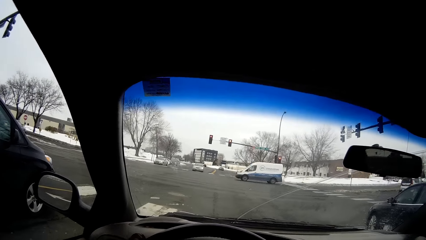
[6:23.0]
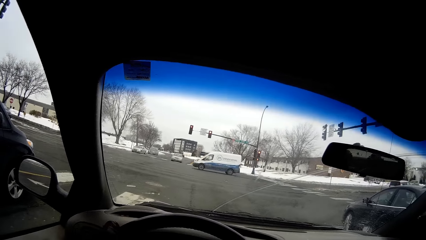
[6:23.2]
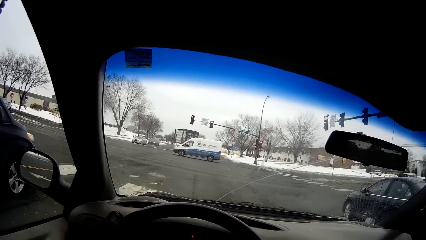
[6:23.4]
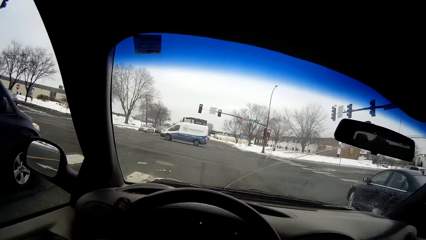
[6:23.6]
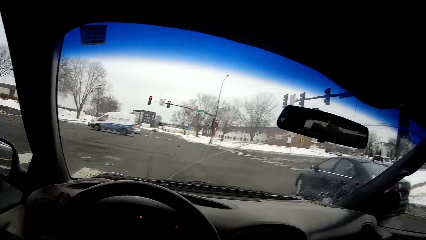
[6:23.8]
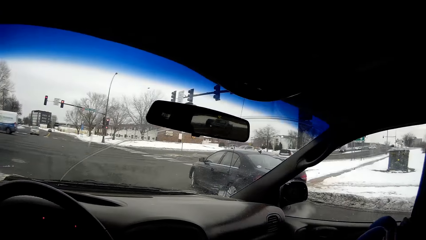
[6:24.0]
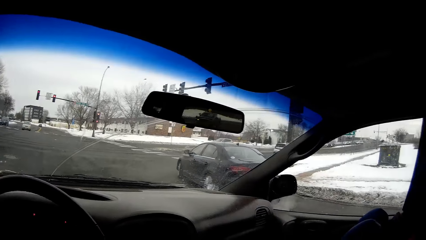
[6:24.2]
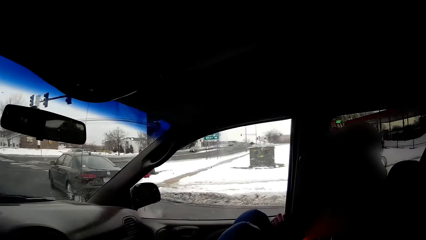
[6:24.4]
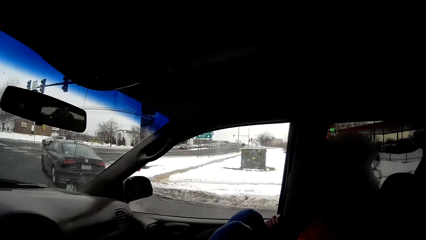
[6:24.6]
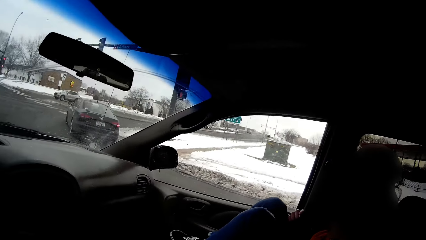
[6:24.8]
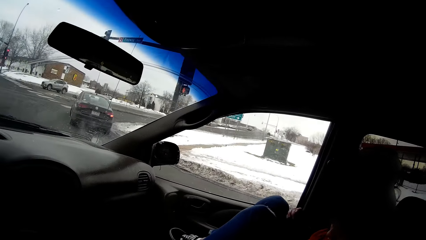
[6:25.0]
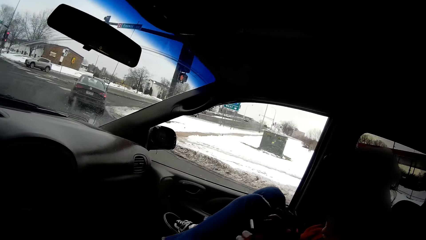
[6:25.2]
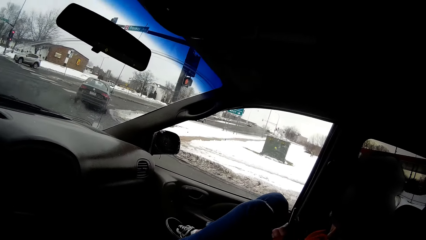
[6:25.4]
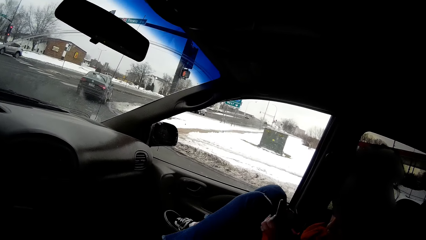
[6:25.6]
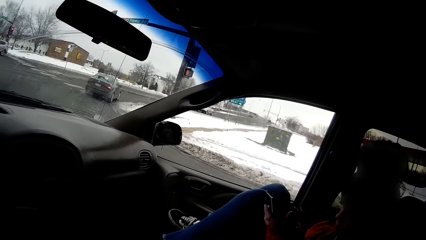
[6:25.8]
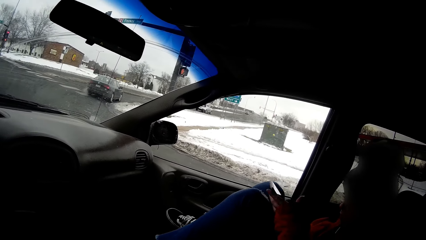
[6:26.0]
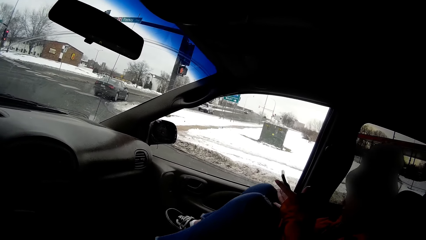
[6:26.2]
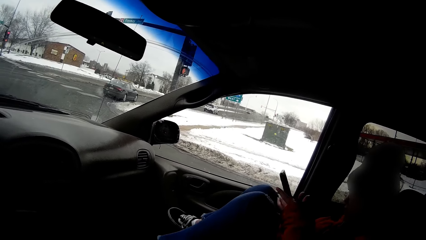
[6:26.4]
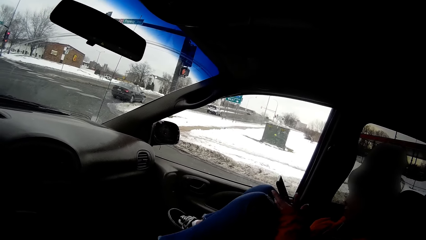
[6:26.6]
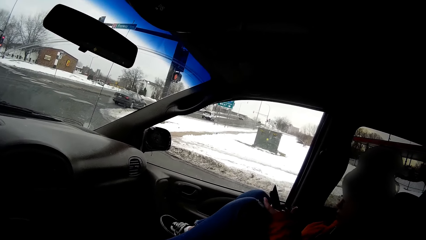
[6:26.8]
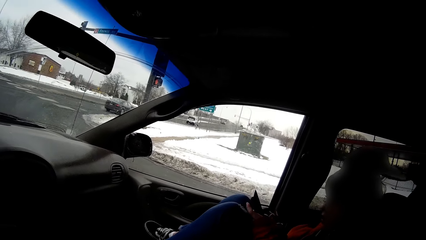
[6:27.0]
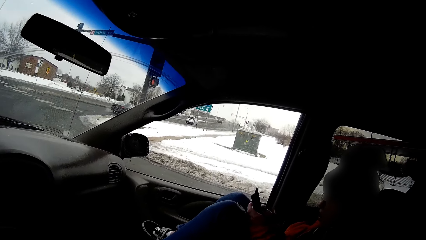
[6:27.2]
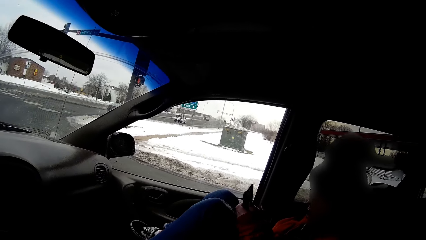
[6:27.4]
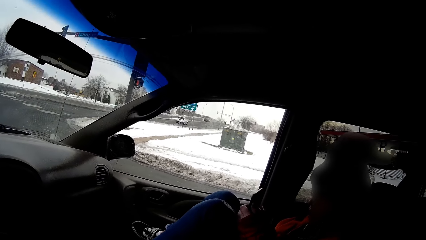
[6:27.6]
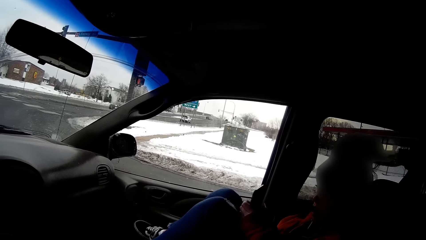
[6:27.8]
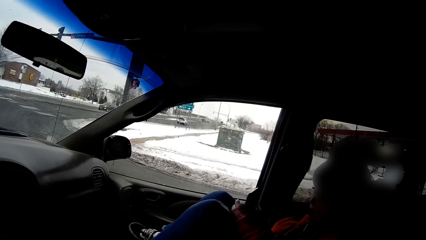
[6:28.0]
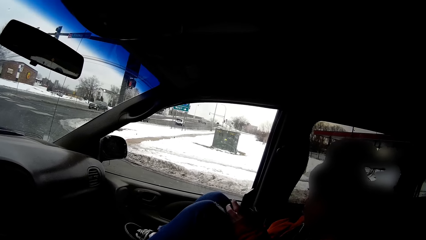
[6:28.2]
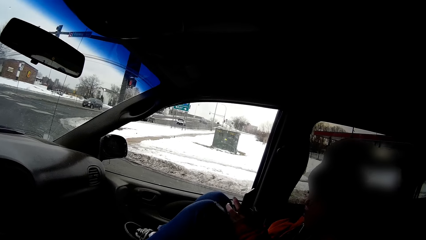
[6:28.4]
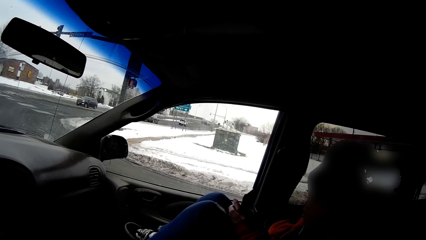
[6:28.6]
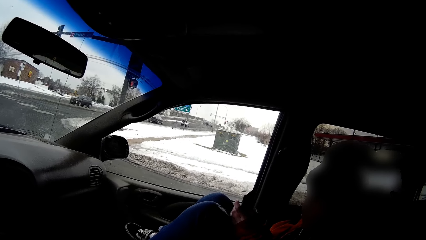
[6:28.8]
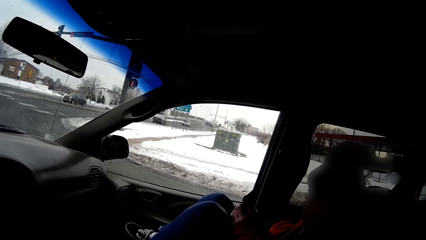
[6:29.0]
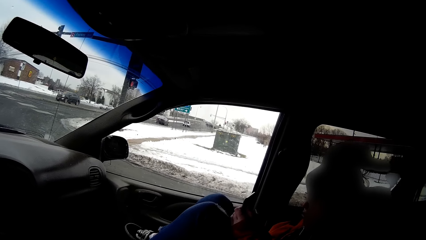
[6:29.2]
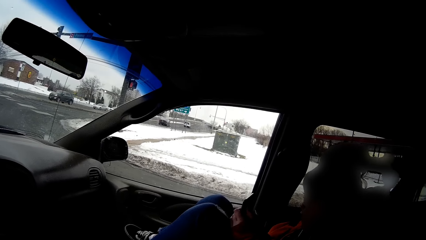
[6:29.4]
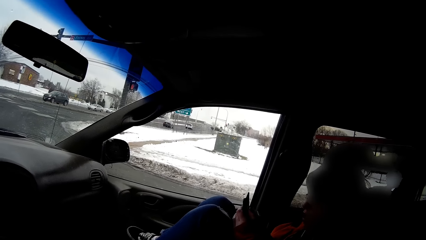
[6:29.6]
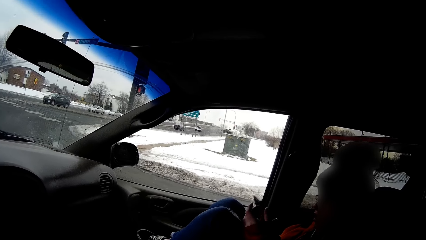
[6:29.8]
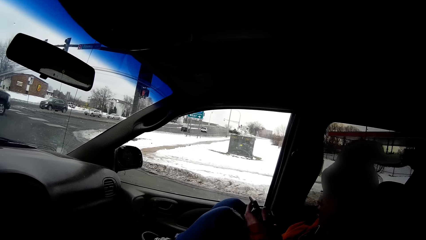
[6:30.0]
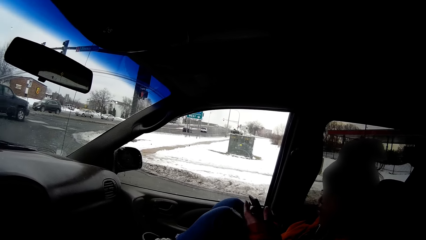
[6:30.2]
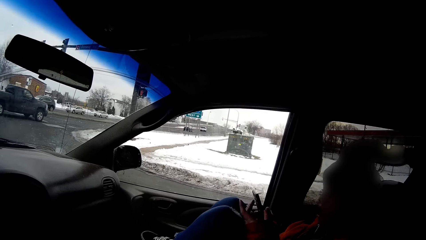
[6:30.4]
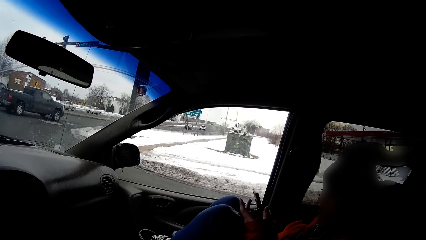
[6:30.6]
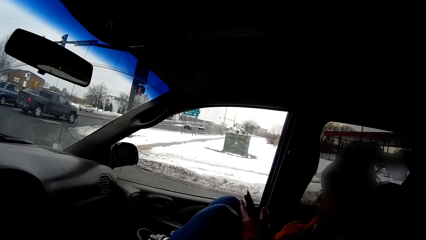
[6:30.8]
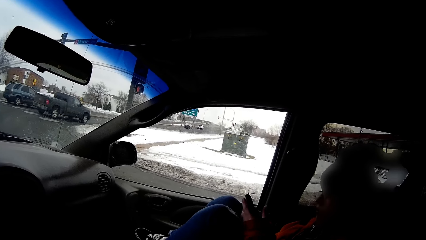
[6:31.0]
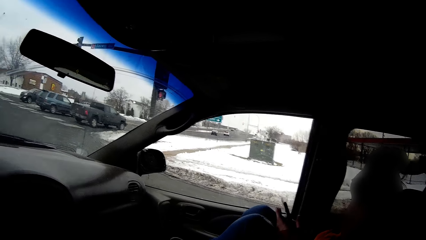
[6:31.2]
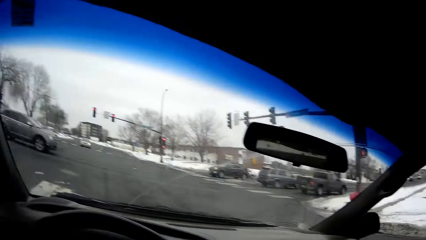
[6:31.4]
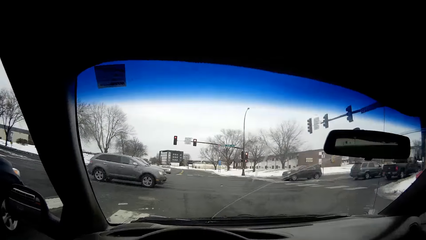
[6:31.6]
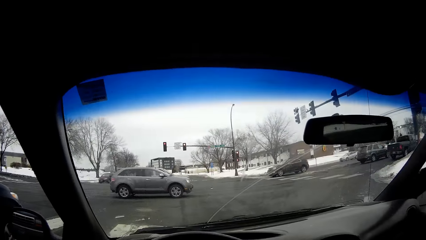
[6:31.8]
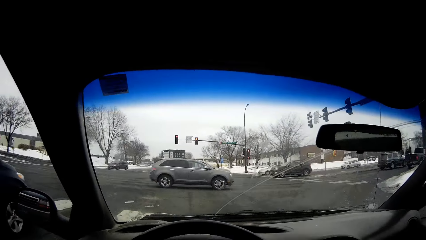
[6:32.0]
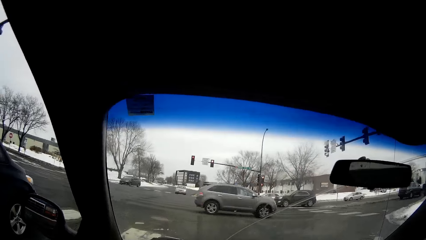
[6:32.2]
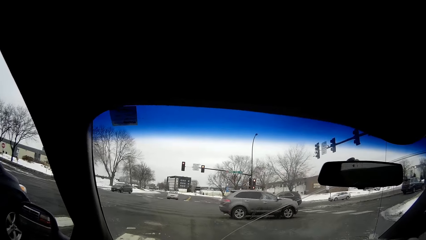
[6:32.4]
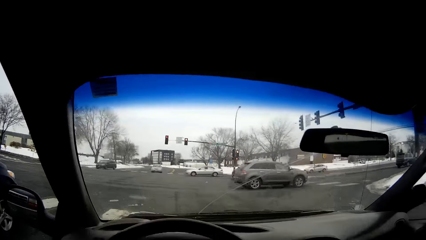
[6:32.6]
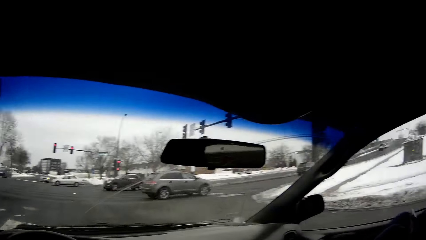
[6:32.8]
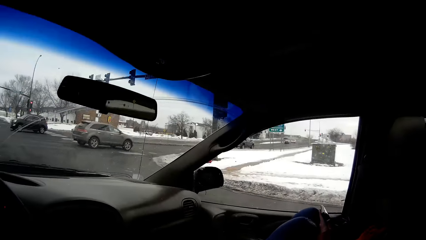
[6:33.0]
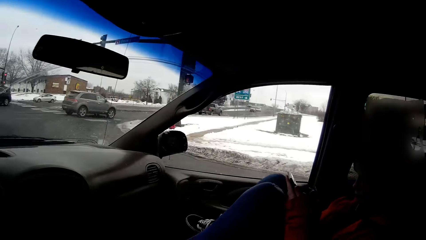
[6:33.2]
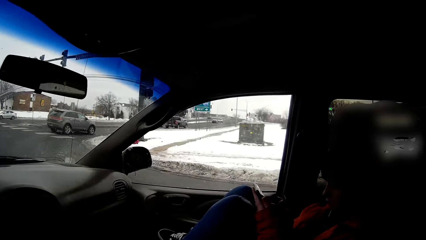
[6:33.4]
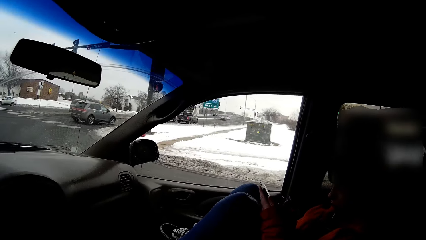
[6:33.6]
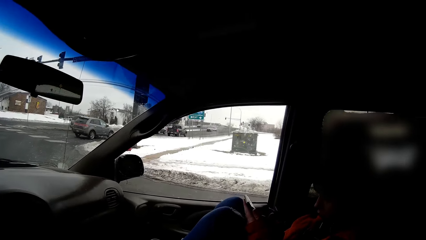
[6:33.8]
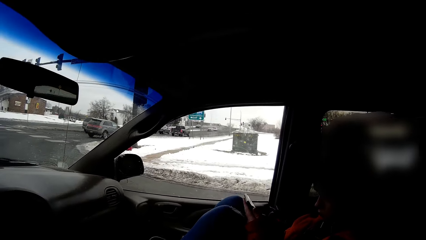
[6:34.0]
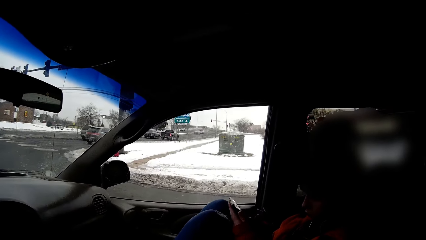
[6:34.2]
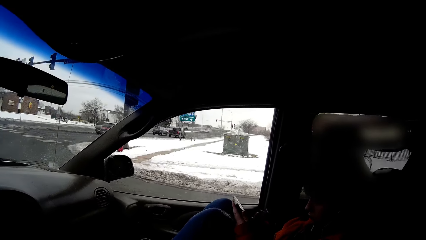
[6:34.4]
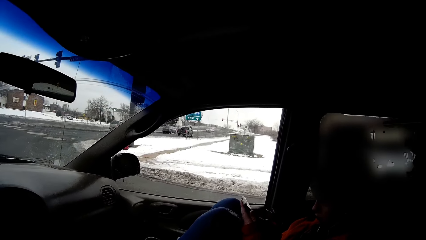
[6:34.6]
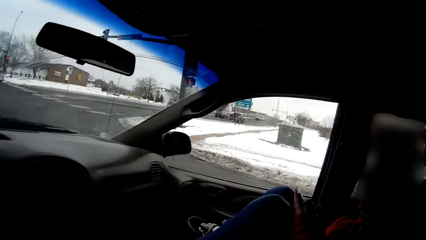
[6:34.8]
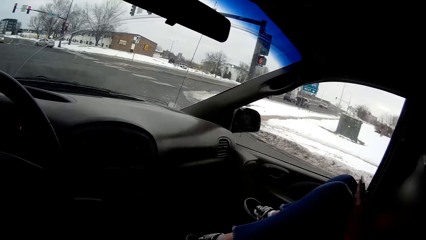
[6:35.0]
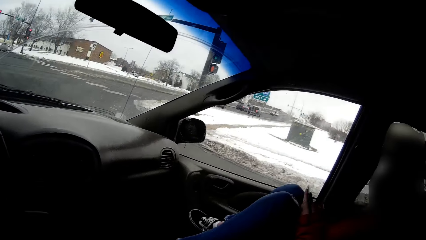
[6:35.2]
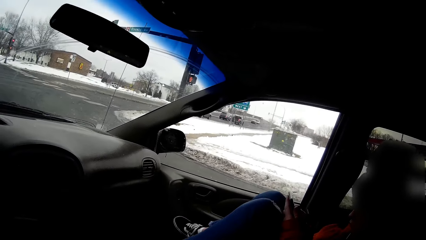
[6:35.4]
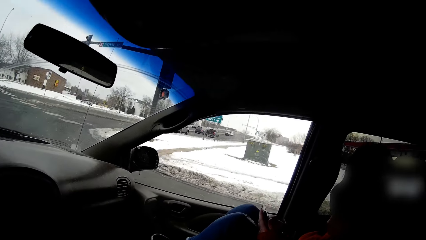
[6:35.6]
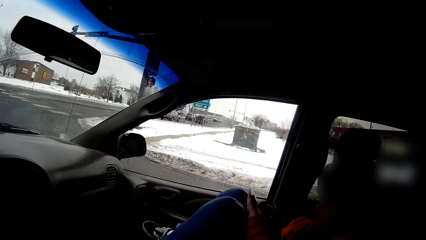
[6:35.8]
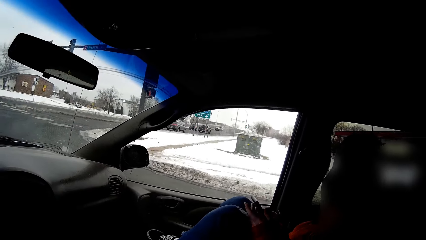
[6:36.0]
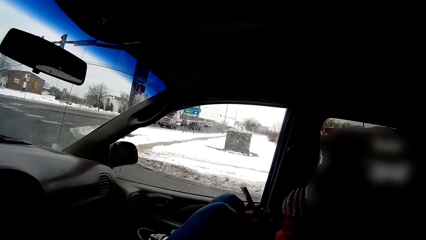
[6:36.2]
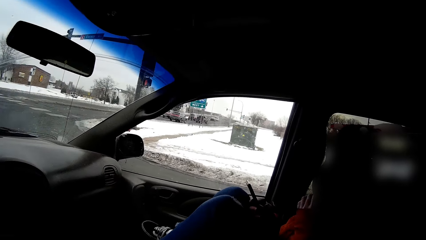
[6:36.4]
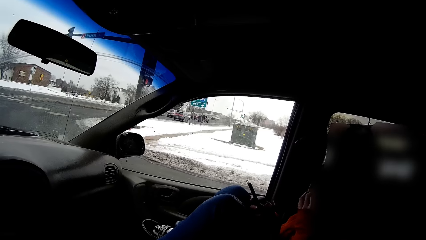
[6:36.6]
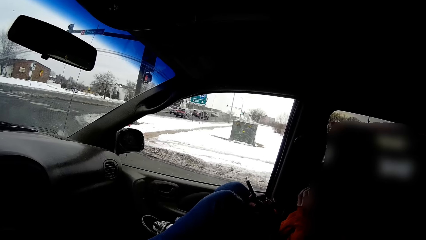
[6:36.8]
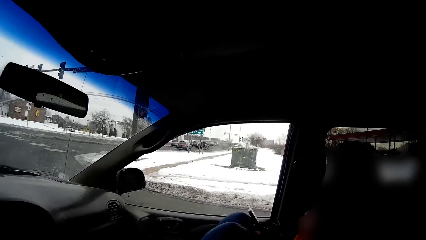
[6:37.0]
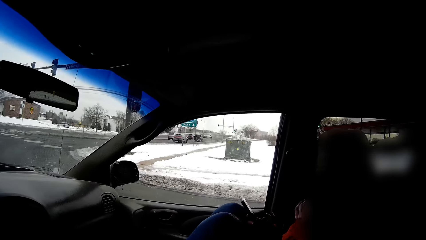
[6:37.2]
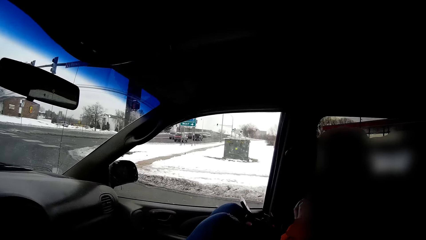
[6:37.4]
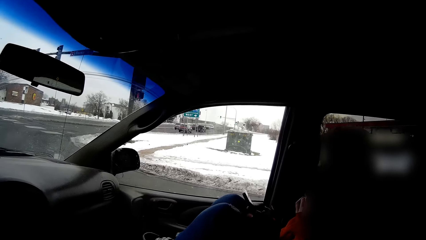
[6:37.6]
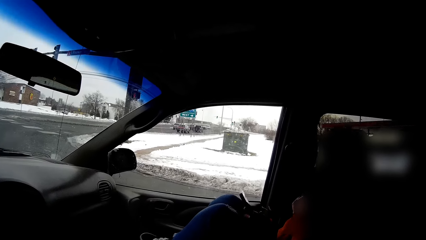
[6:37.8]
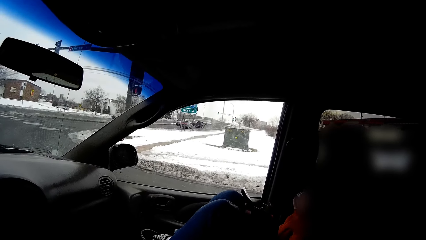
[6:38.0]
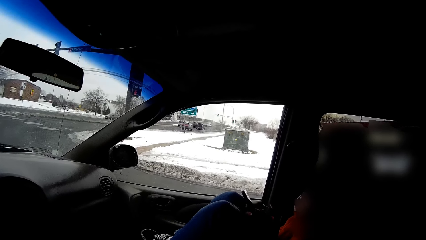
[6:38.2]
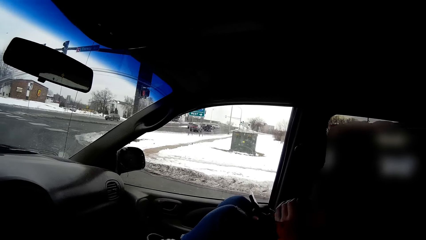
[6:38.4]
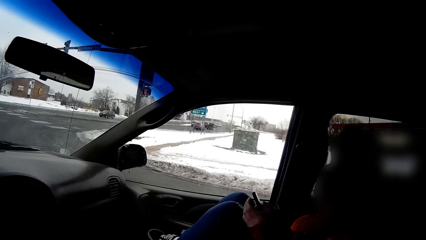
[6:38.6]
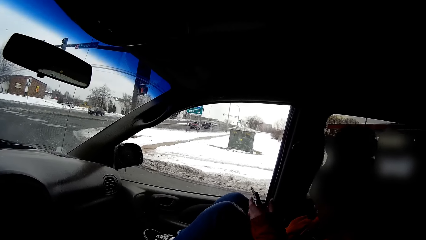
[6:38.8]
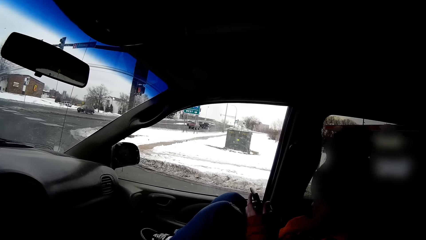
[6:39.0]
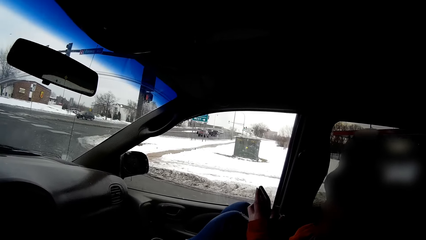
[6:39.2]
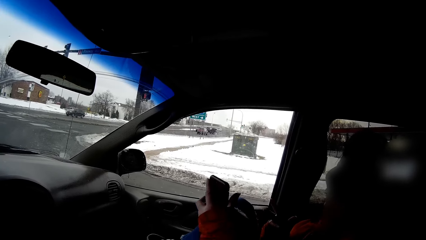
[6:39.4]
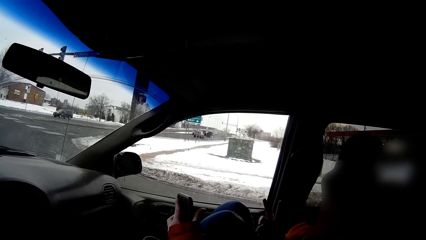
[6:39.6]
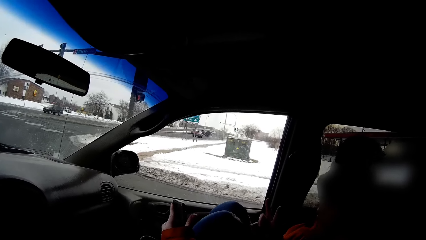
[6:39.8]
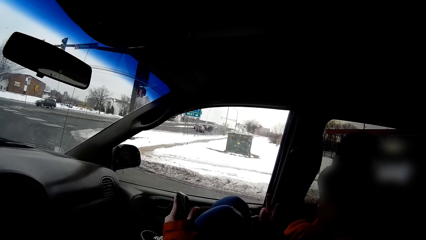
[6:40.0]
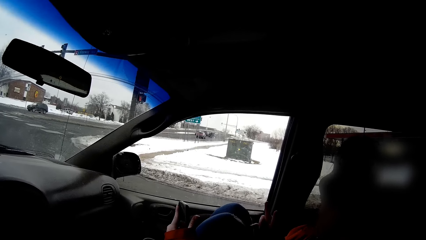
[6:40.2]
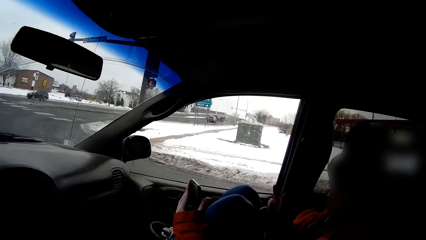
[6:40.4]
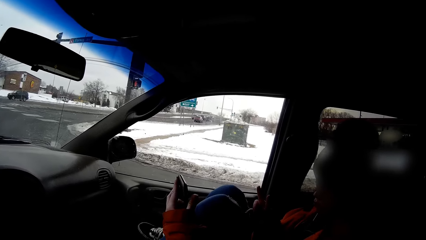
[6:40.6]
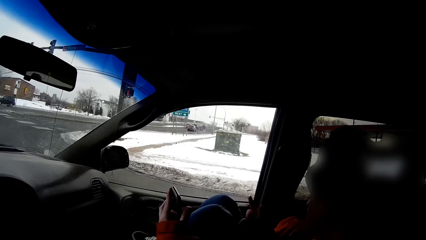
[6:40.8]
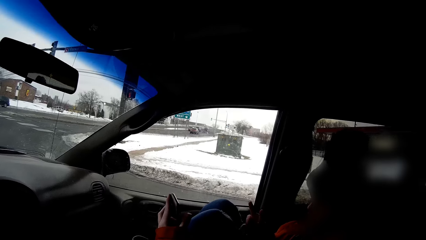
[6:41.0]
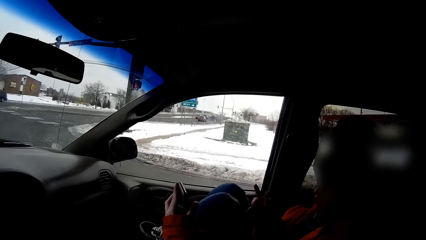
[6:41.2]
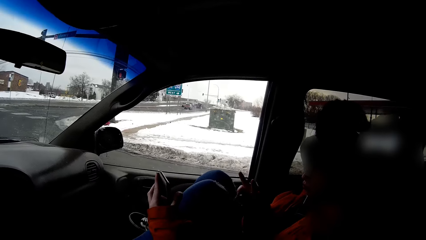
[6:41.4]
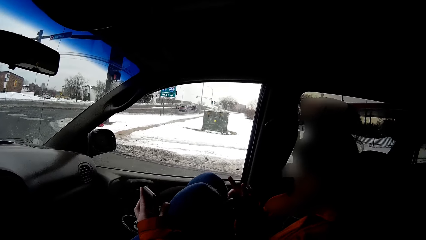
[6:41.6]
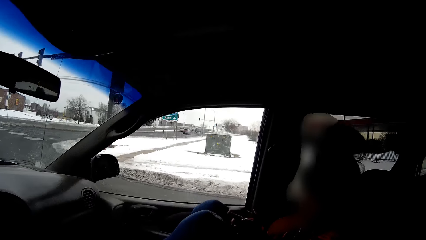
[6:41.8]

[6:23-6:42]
A woman operates a phone with both hands. The woman scratches her nose with her left hand finger.
